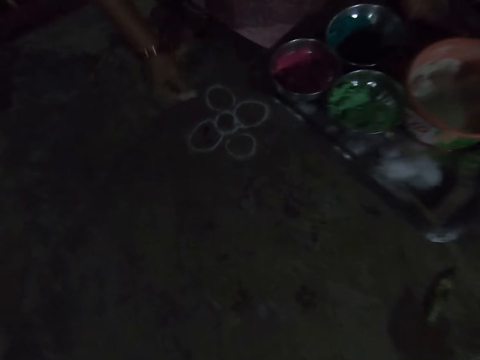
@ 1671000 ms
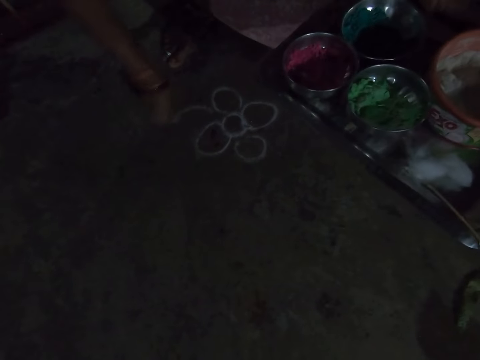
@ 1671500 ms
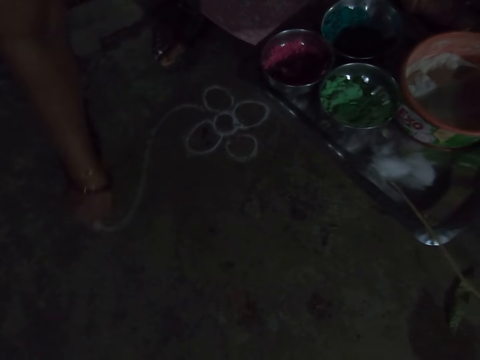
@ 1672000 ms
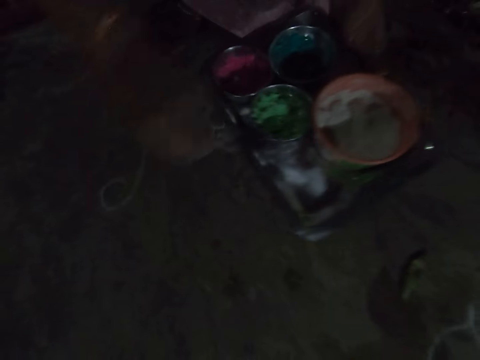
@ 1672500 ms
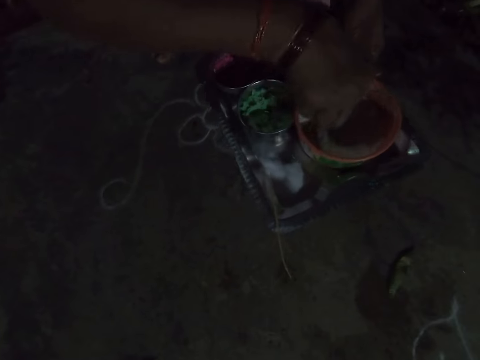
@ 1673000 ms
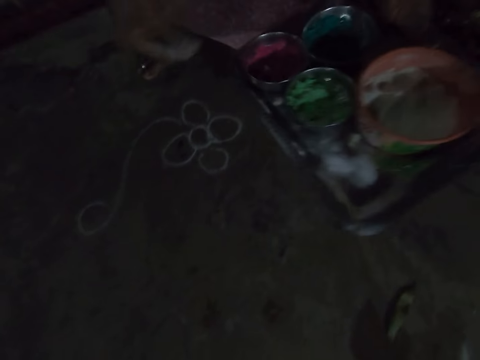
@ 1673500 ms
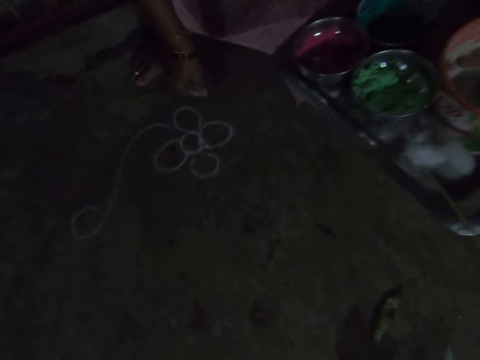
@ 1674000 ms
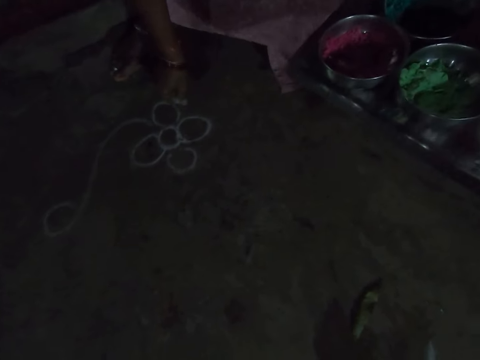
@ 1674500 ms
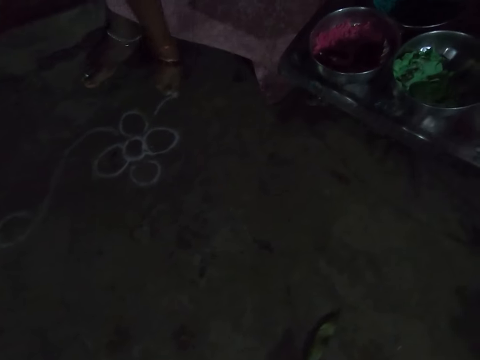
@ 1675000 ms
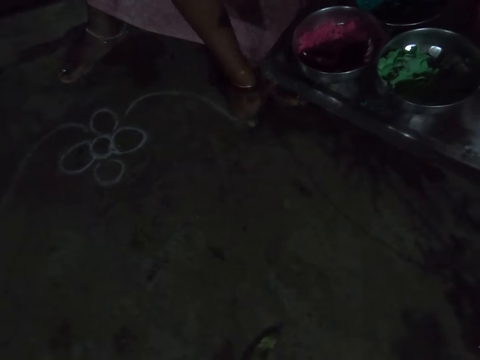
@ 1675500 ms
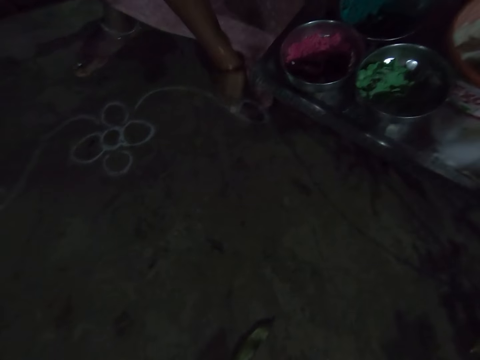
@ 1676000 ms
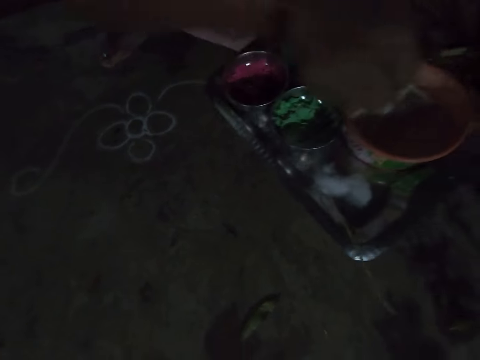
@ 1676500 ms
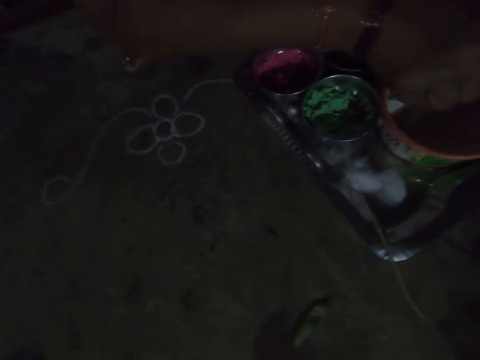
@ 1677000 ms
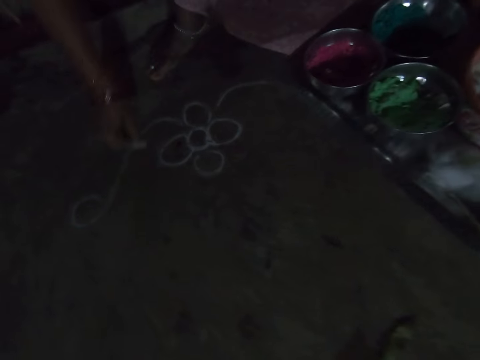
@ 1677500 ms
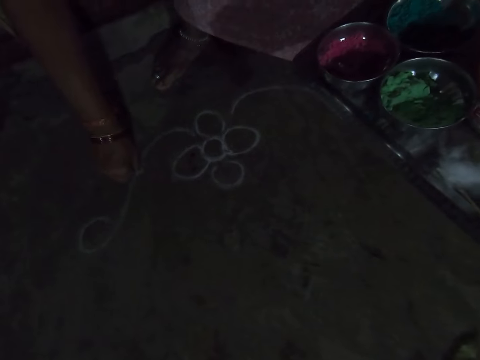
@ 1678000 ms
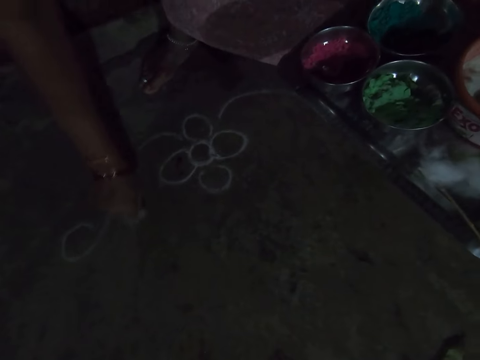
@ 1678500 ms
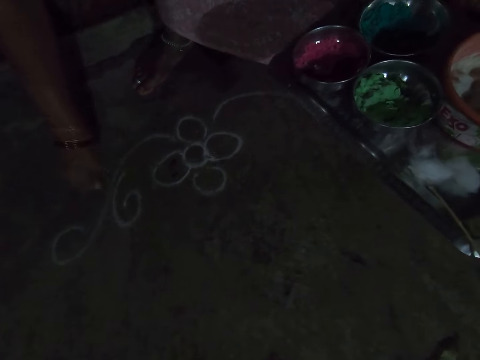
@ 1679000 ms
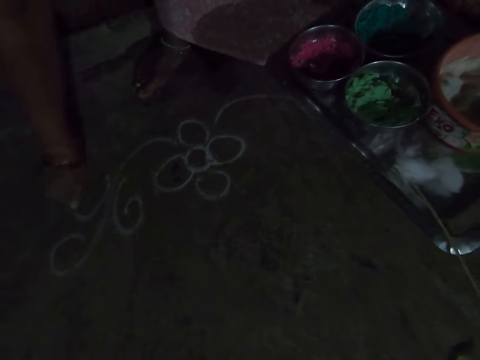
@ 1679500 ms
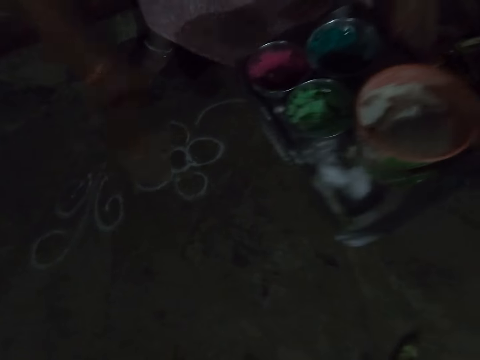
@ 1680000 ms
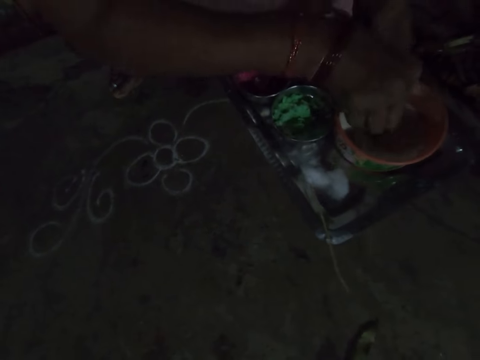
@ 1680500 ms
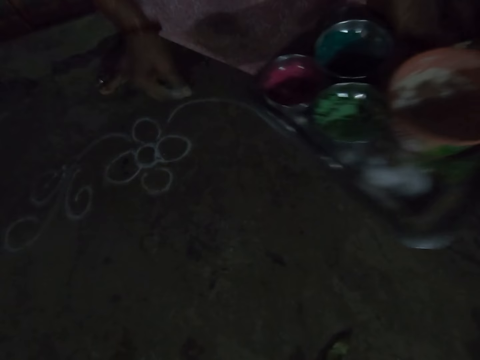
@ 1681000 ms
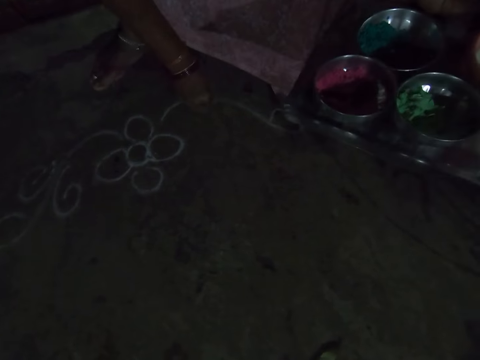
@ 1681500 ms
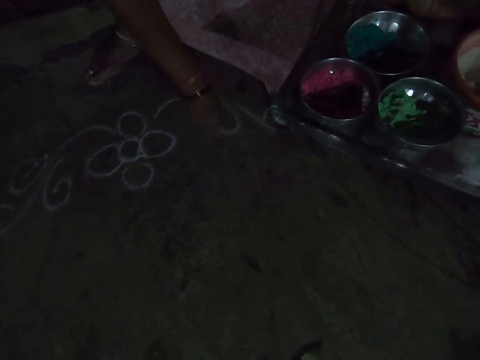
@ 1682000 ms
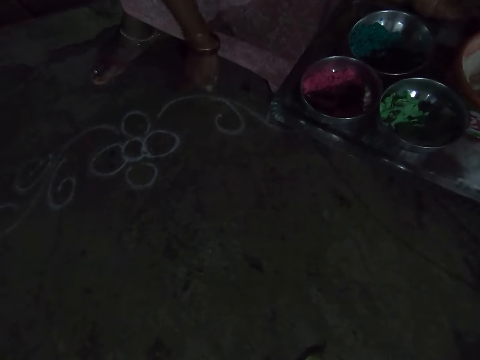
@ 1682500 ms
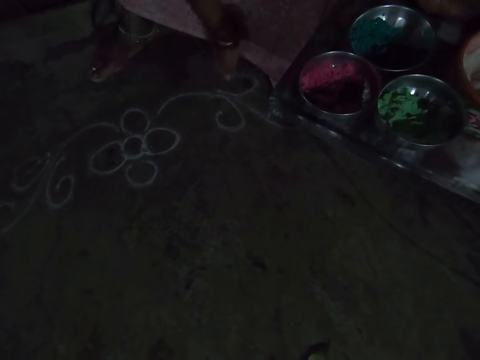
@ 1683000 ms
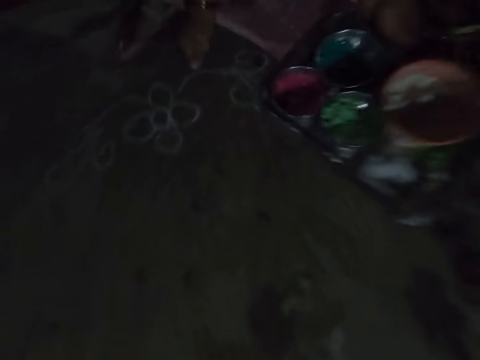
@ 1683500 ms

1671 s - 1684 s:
The camera wearer draws the flower on the floor. They scoop the whitewash paint in the bowl in the tray. They draw the flower on the floor. They scoop the whitewash paint in the bowl in the tray. They draw the flower on the floor. They scoop the whitewash paint in the bowl in the tray. They draw the flower on the floor.

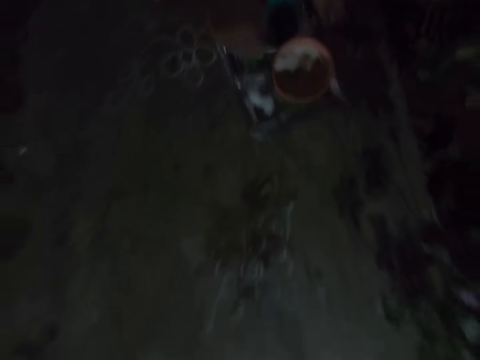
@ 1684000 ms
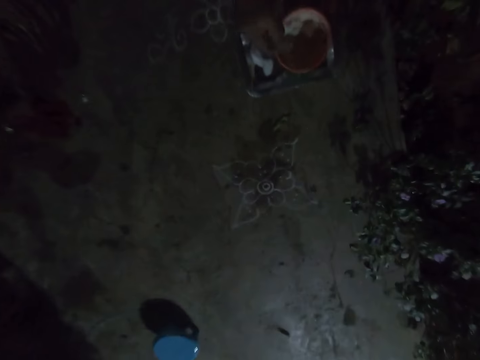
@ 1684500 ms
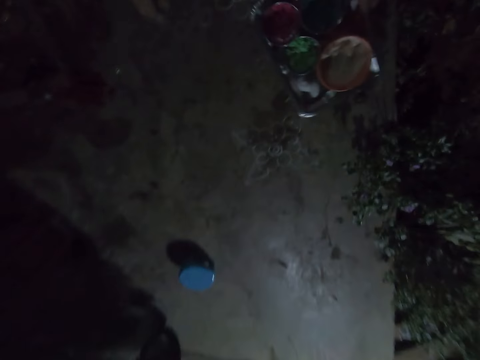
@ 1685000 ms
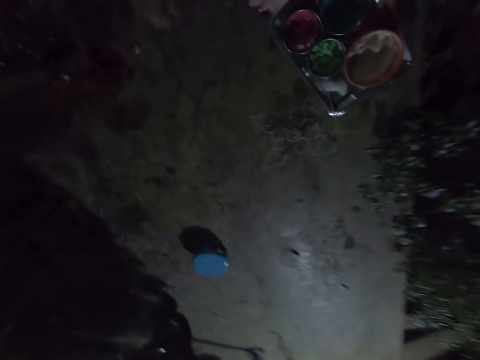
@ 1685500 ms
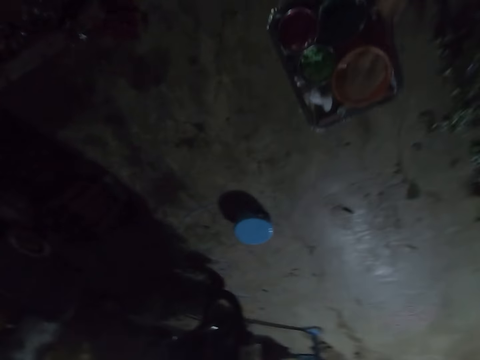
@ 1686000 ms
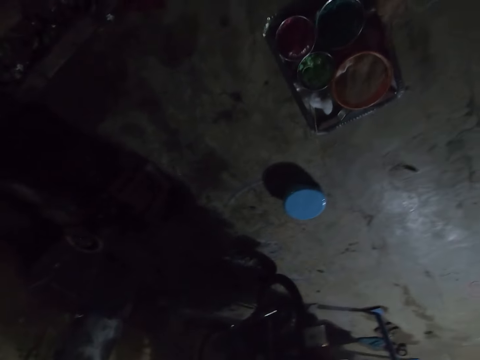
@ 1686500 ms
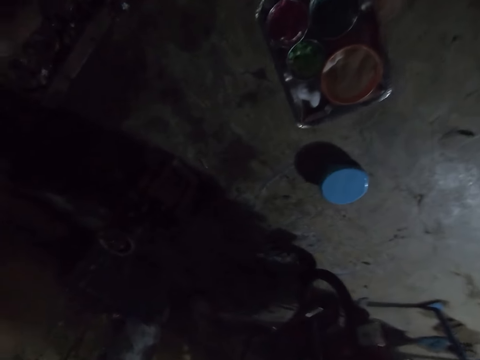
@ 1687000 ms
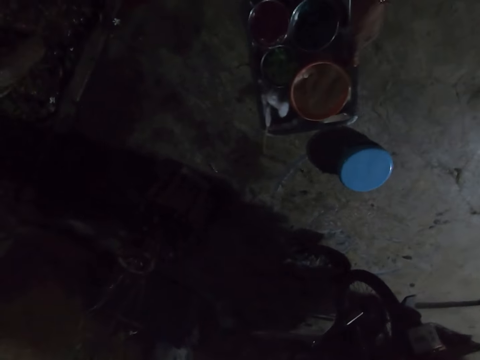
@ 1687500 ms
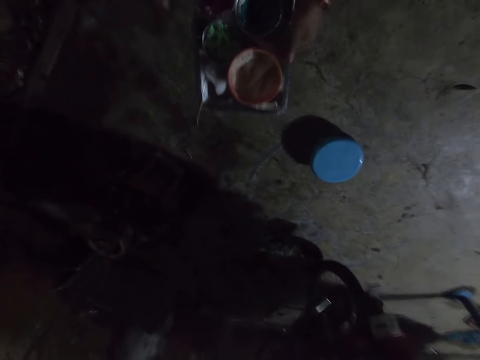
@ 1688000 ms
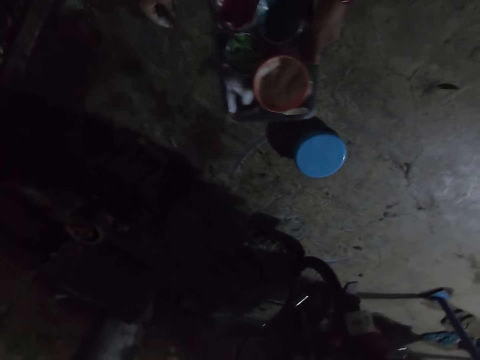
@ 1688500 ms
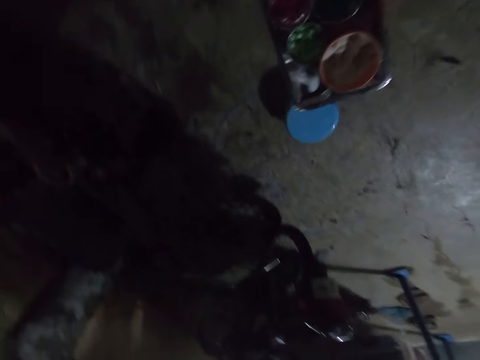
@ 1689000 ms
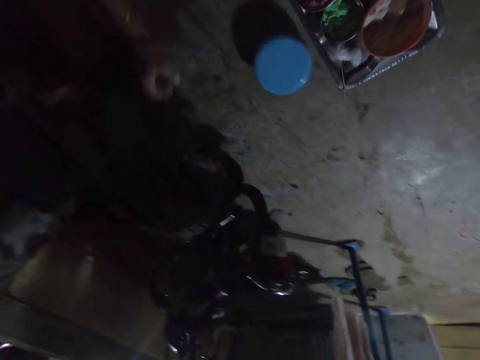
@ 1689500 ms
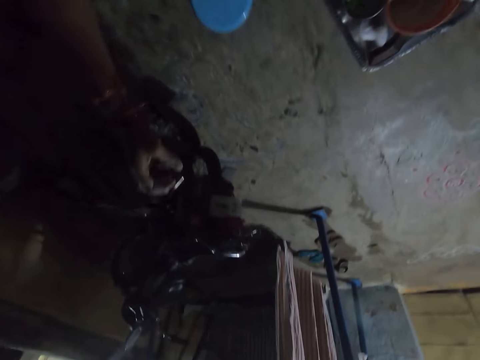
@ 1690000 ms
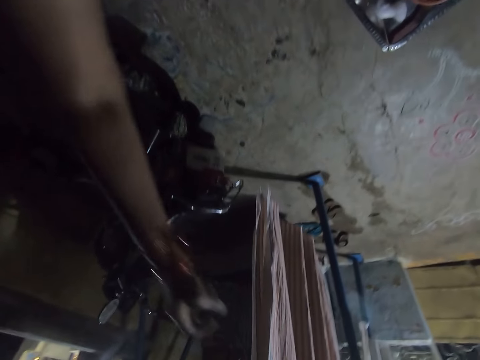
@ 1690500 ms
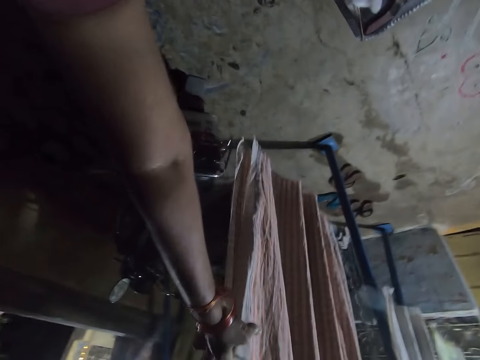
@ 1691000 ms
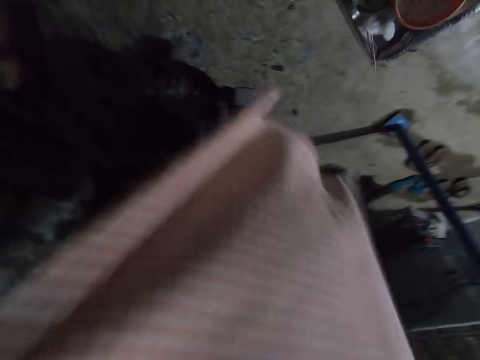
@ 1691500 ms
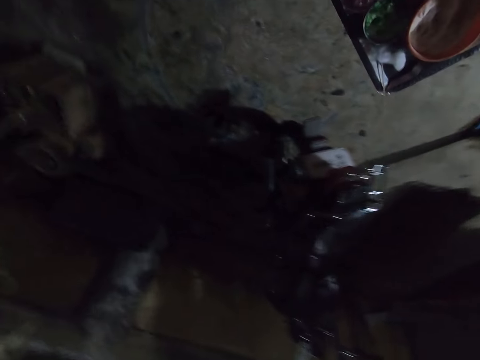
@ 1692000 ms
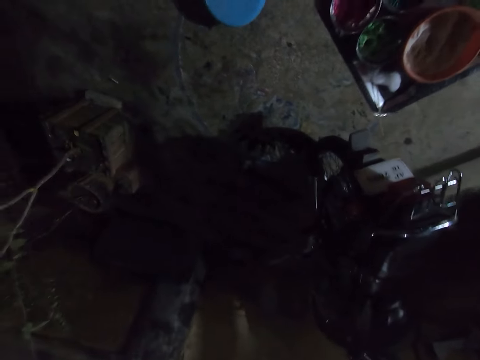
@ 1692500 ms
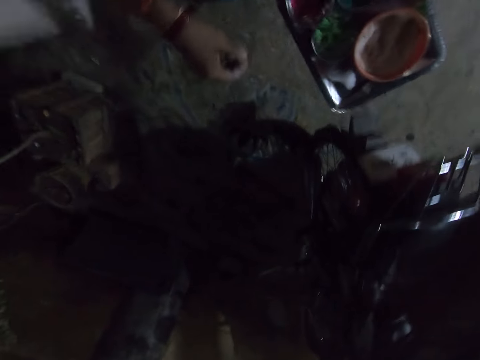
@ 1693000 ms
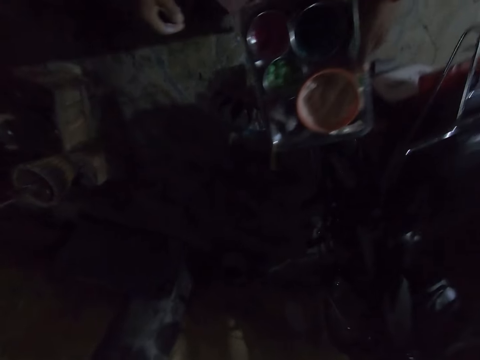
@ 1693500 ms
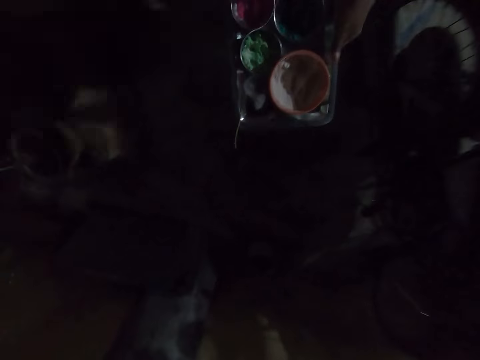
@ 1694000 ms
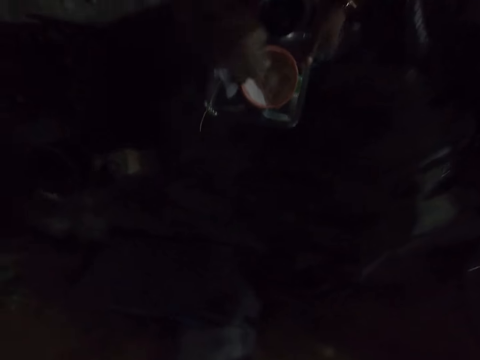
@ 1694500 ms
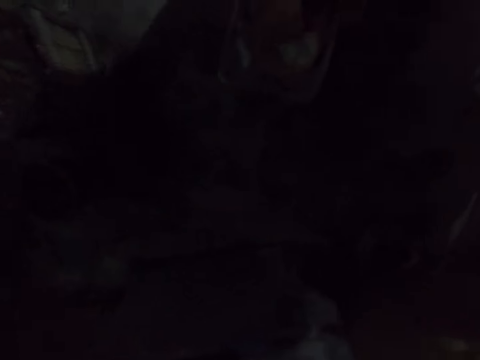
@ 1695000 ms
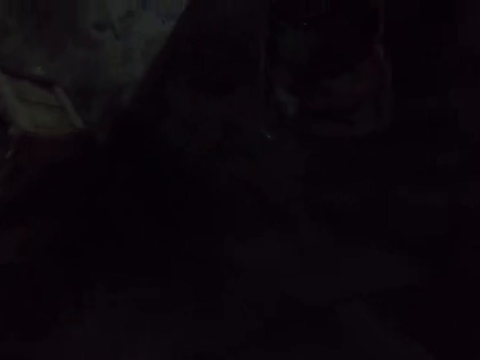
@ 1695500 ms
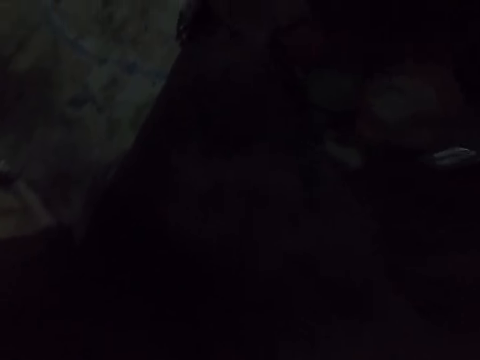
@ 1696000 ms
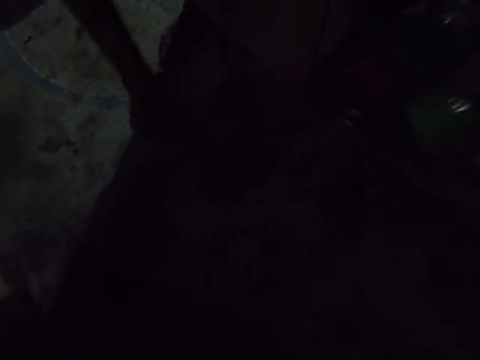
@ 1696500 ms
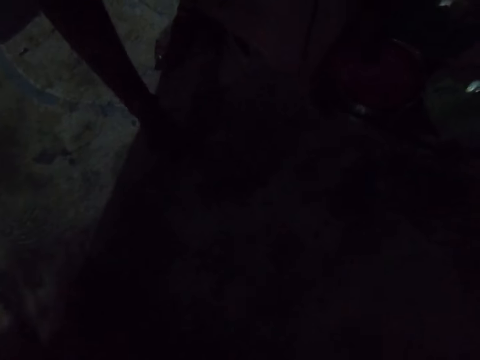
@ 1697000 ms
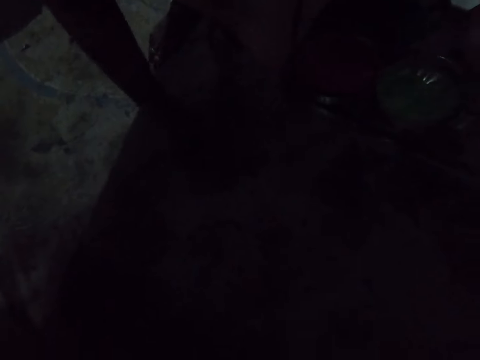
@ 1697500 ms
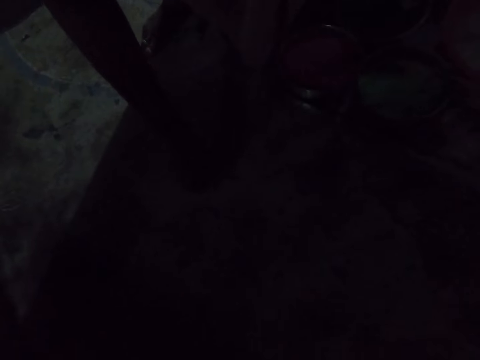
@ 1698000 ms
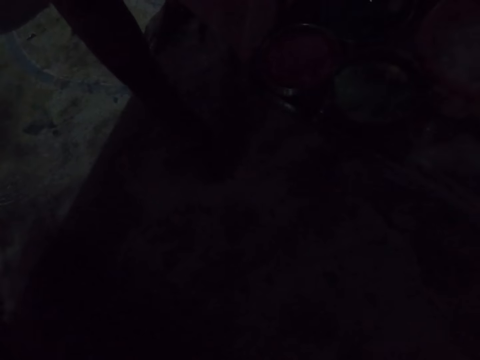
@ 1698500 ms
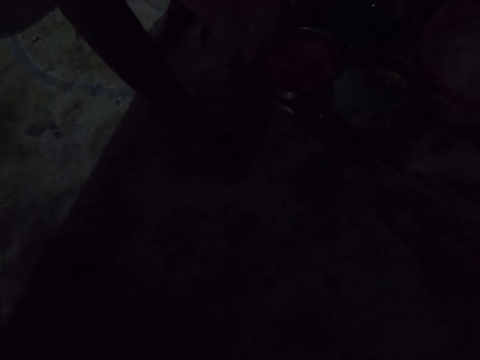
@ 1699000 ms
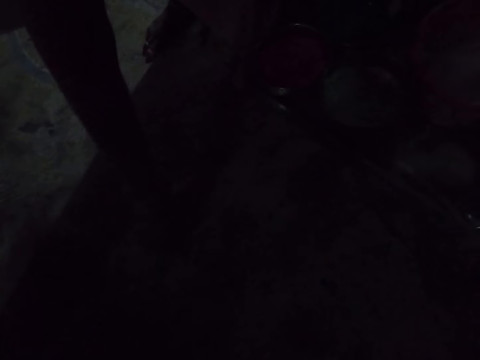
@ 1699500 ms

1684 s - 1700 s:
The camera wearer walks on the floor. She takes something. She stands on the floor. She walks on the floor. She moves the curtain with her right hand. She walks on the floor. She scoops the whitewash paint in the bowl in the tray. She draws on the floor.
